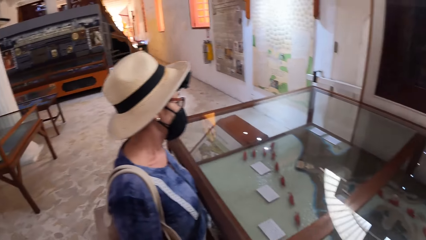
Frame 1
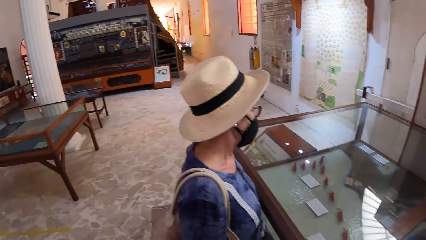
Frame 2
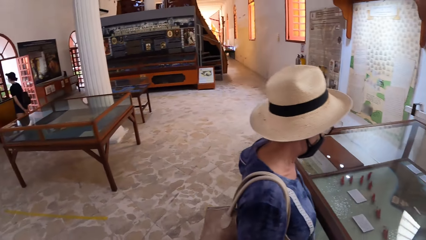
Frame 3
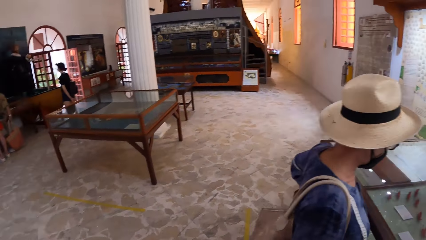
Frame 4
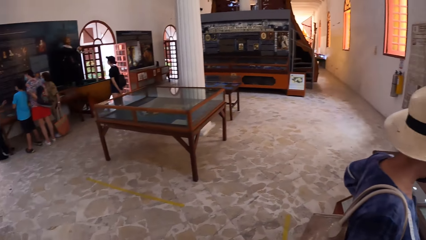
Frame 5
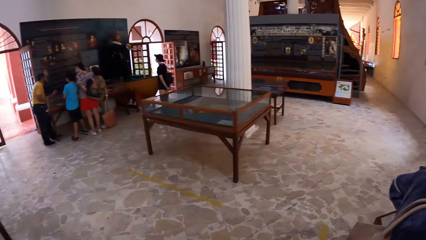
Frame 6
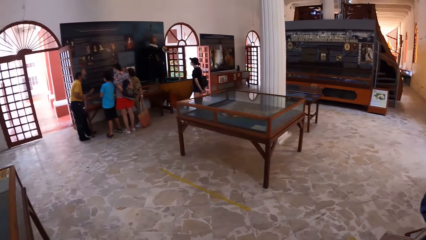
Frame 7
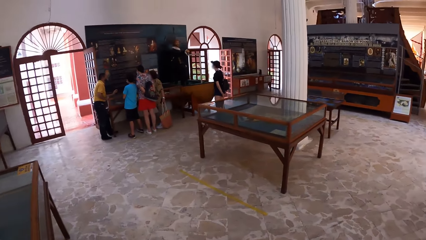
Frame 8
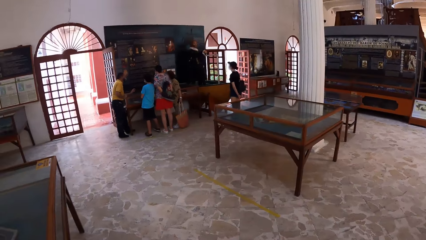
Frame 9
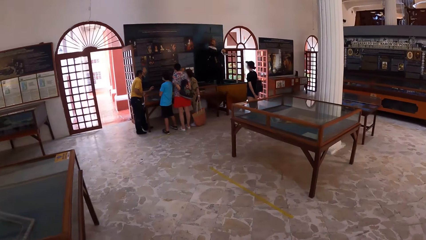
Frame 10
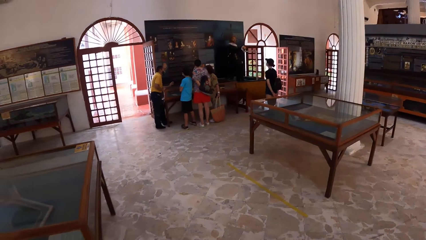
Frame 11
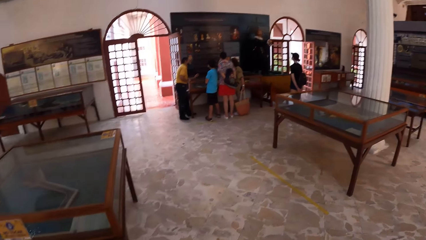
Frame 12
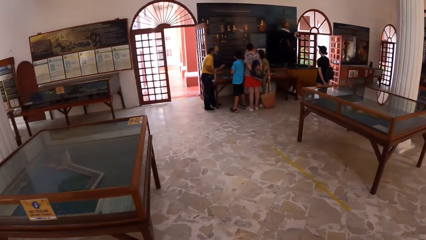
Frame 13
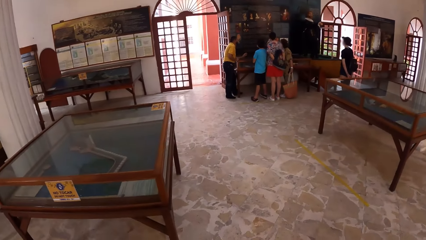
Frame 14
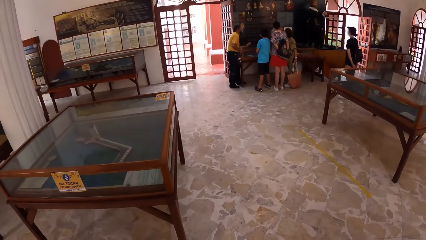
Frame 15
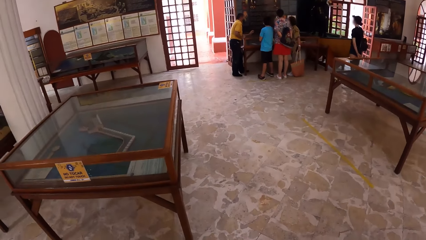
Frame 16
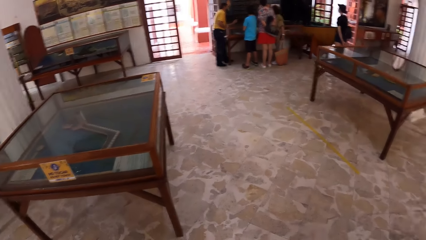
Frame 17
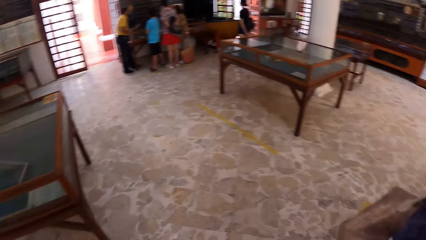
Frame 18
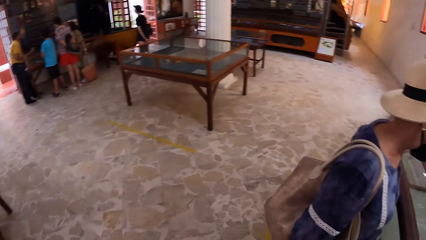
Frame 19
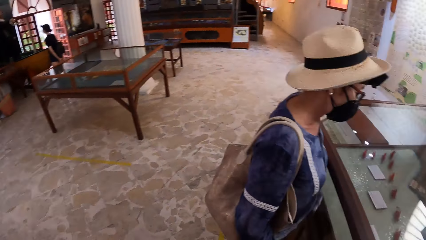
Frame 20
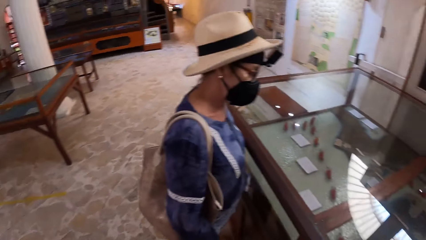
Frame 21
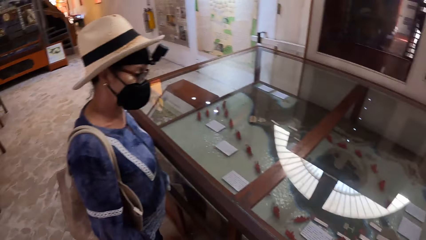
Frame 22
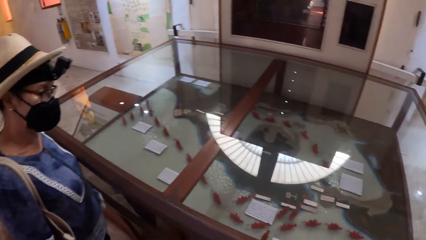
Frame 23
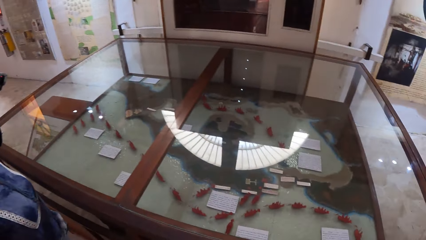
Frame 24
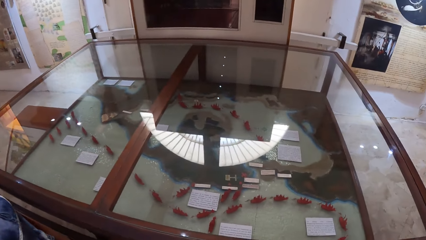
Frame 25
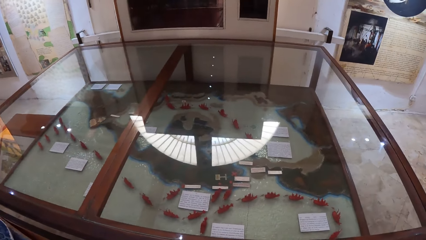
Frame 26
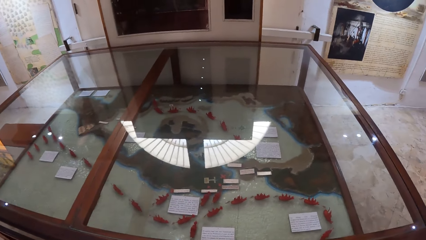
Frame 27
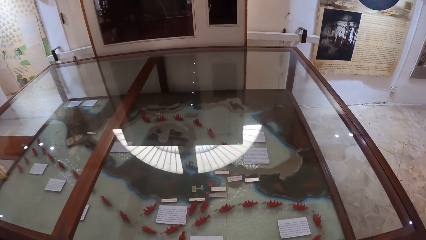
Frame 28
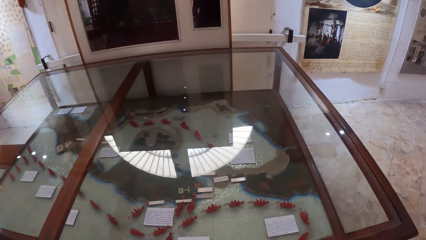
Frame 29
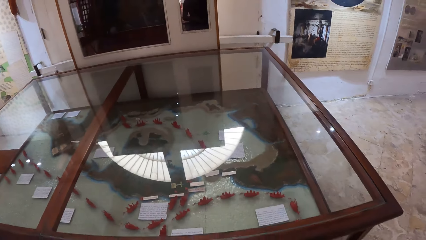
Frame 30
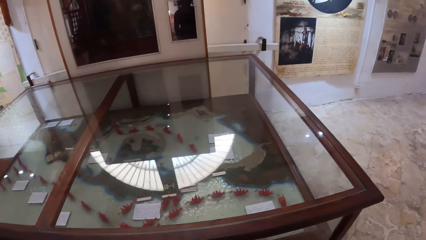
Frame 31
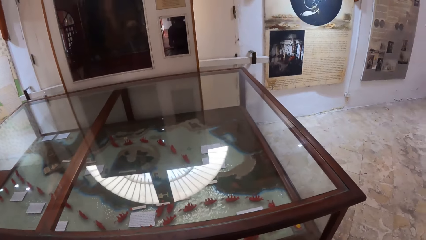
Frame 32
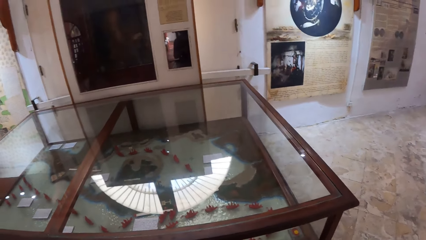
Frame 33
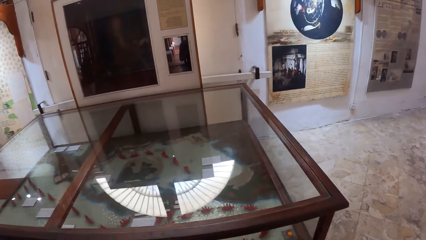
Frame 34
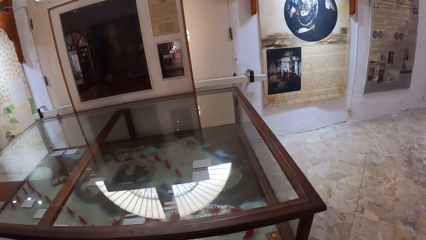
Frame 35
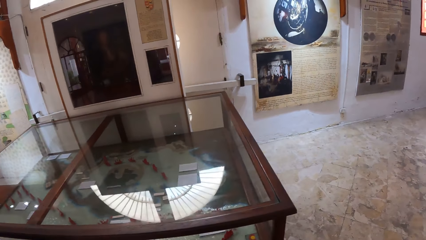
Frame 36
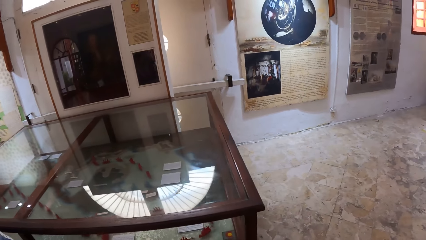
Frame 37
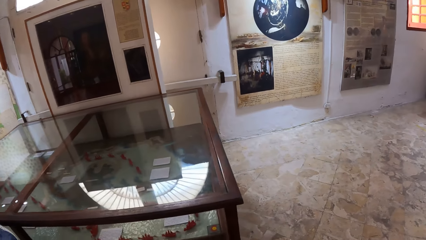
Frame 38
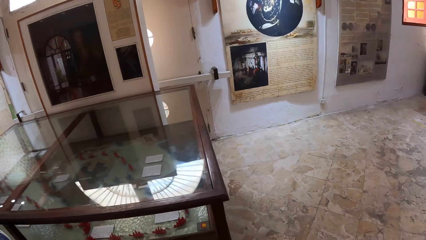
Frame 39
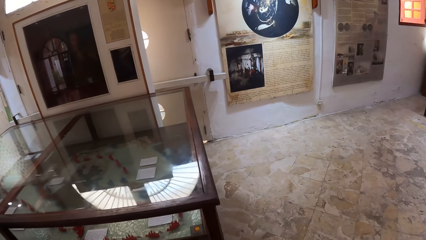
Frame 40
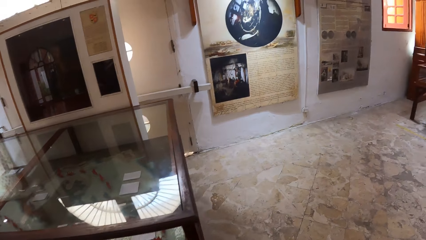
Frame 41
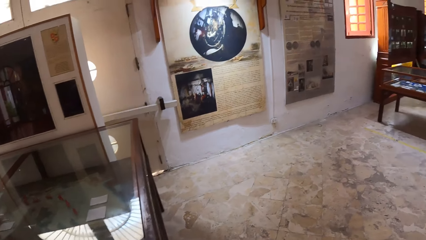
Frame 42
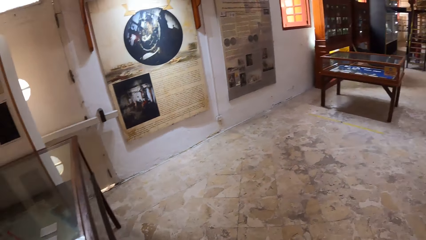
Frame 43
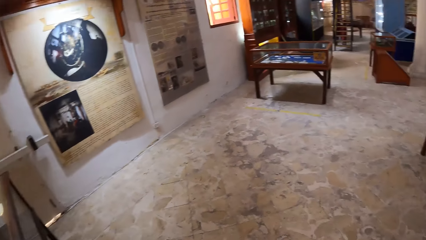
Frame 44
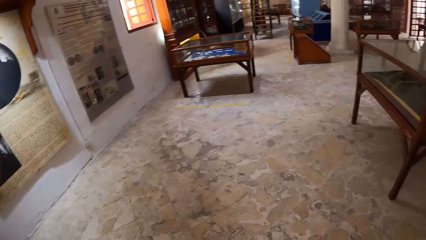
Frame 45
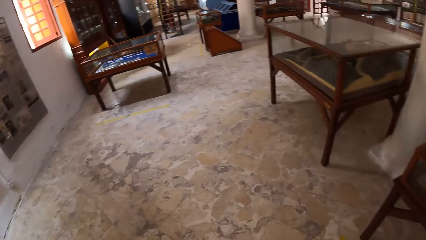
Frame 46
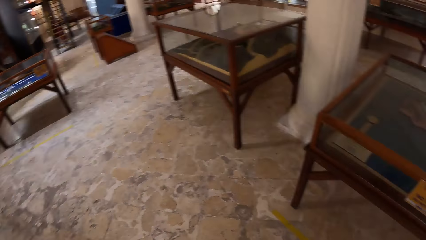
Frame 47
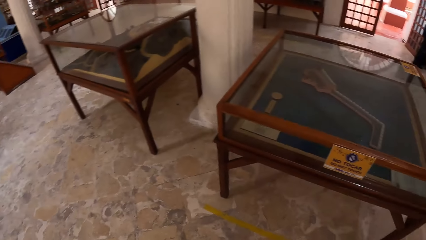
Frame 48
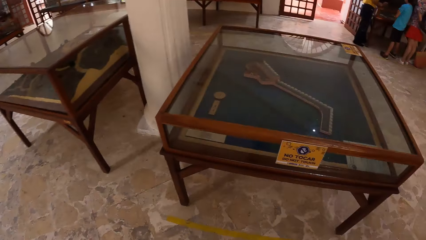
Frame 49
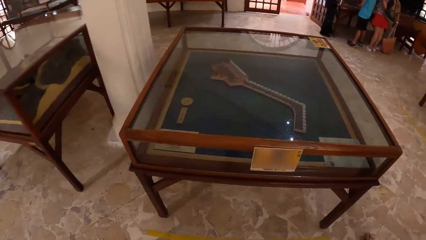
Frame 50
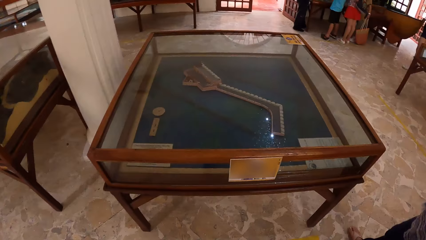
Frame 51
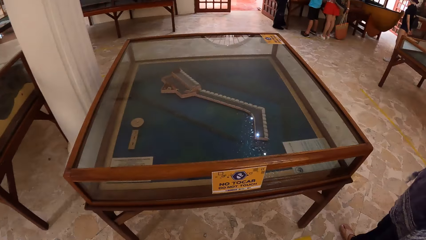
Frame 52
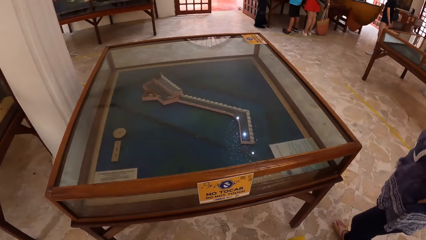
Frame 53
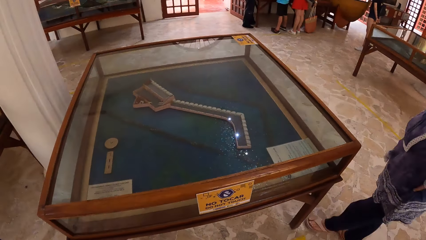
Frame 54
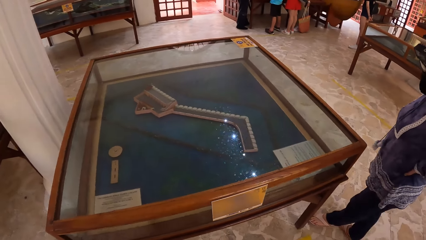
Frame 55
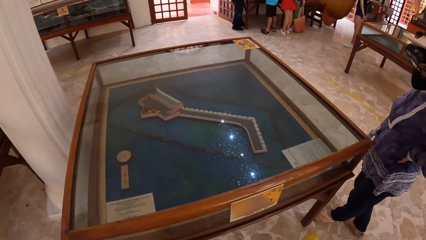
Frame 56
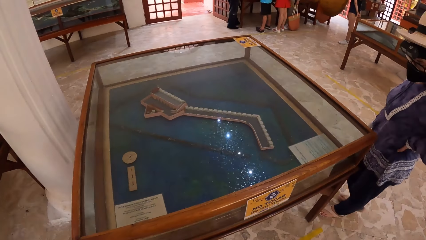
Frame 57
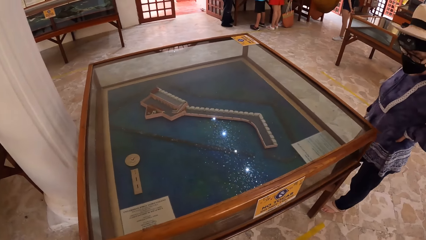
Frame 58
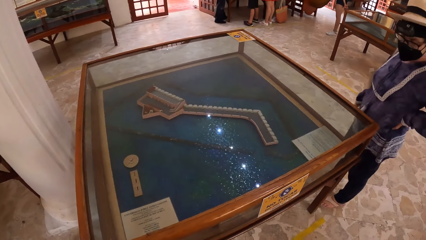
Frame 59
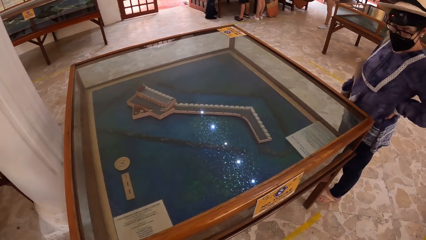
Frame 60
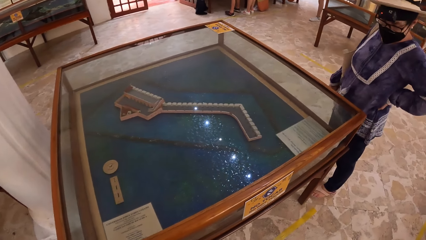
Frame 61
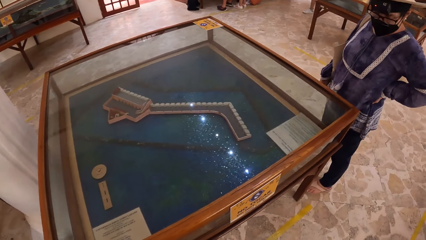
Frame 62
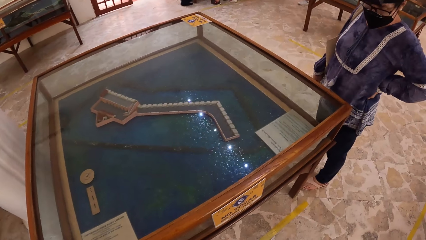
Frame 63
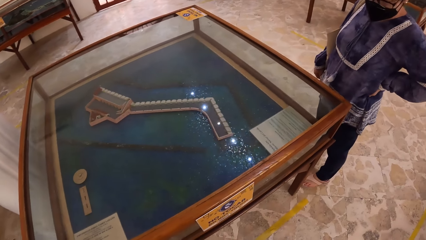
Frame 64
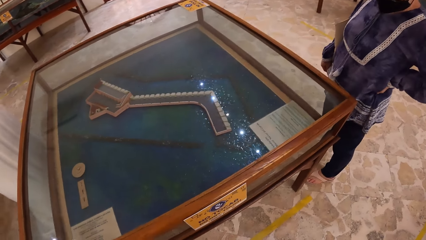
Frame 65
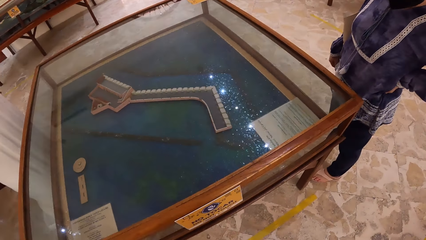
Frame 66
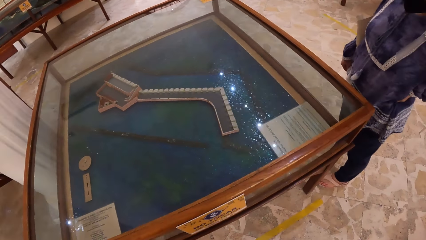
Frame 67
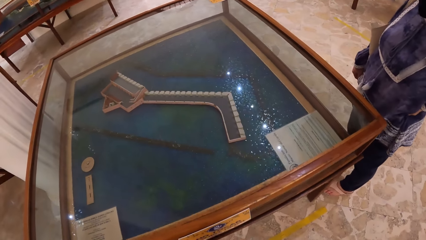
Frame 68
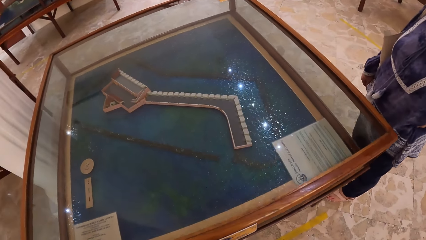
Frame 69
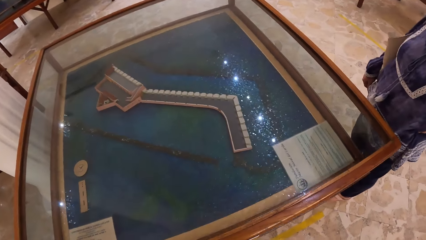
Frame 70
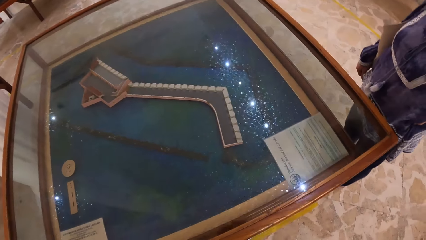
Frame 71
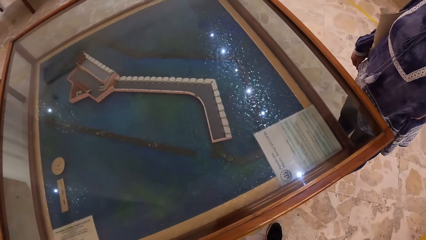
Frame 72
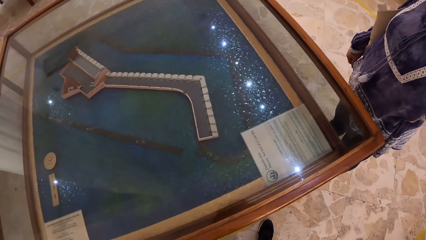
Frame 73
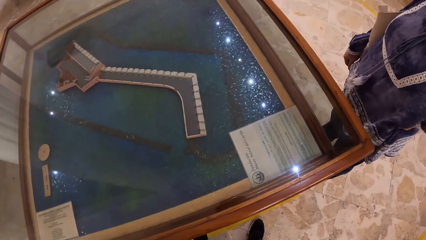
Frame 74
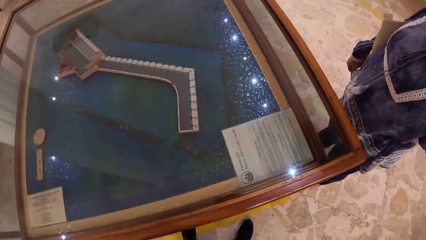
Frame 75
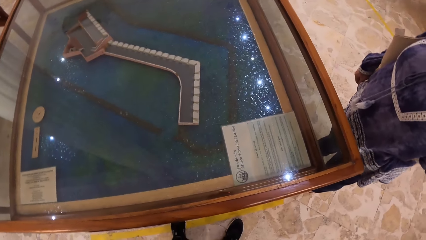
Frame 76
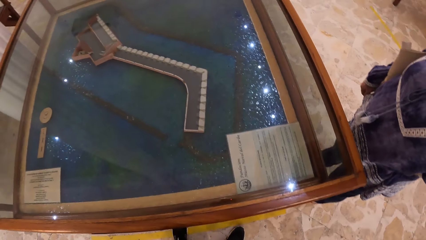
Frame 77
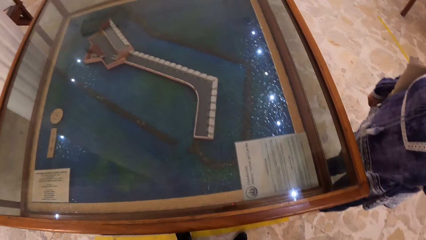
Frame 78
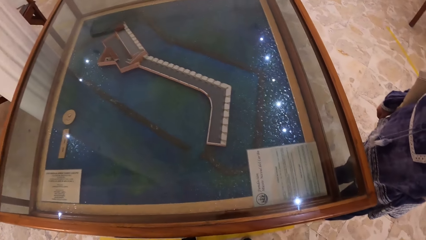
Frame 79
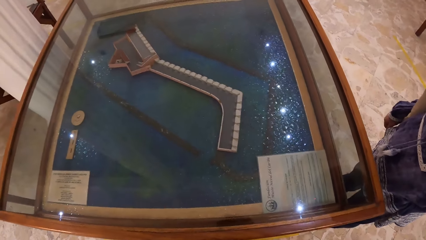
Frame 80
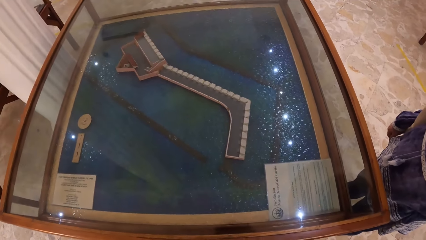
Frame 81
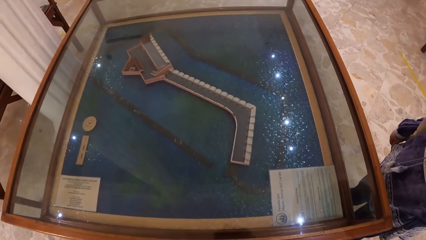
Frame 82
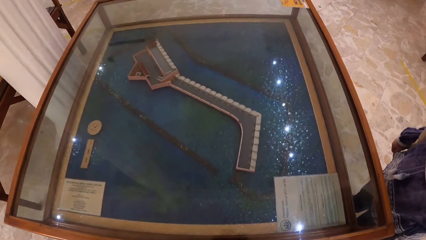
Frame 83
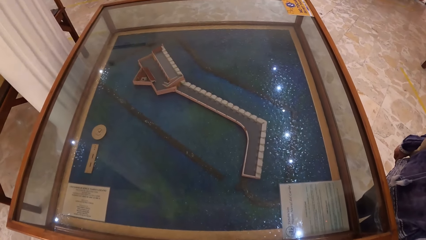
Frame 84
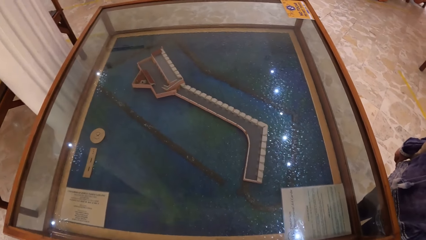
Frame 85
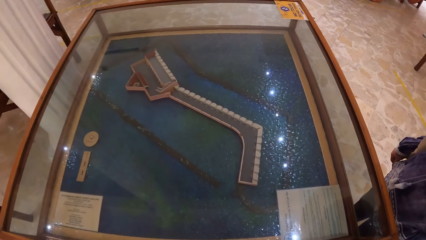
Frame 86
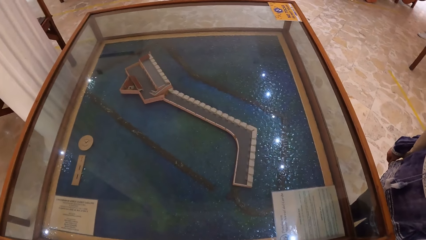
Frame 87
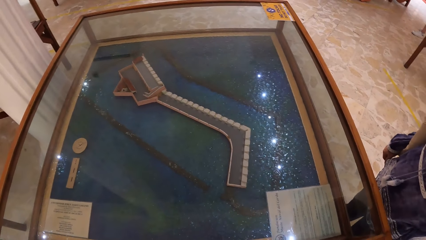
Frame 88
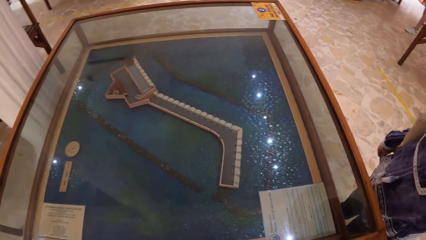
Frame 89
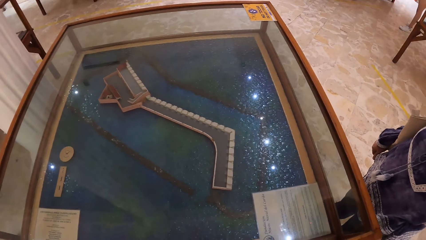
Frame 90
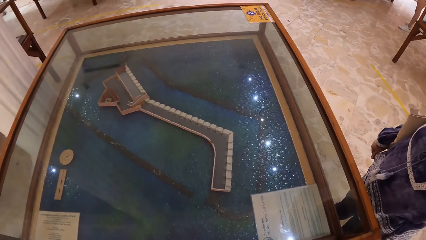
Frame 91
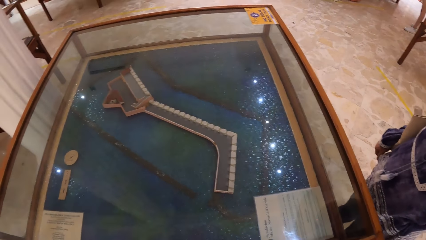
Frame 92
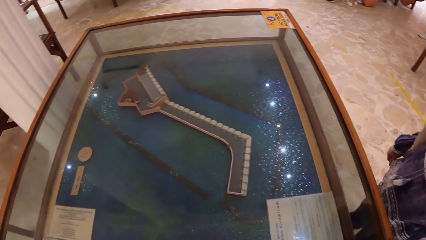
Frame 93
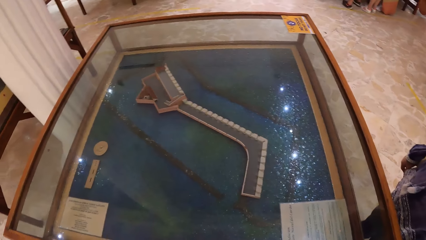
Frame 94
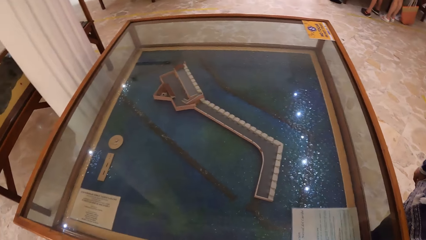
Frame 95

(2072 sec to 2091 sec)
The camera wearer looks around. They stare at a glass. They walk towards the show glass with a woman. They look around. They stare at items in the glass. The woman stares at the items in a glass cage.
